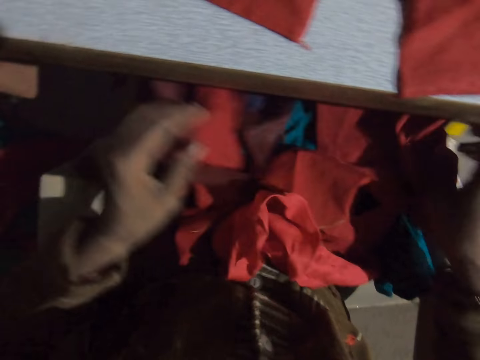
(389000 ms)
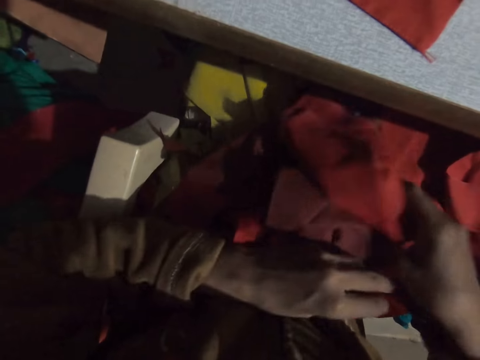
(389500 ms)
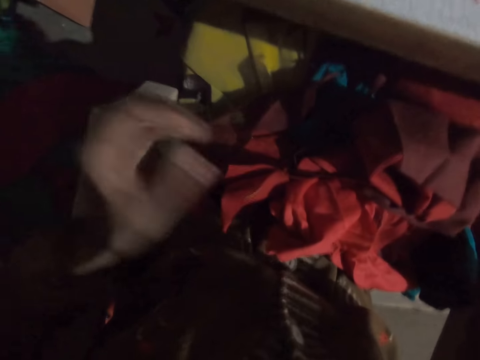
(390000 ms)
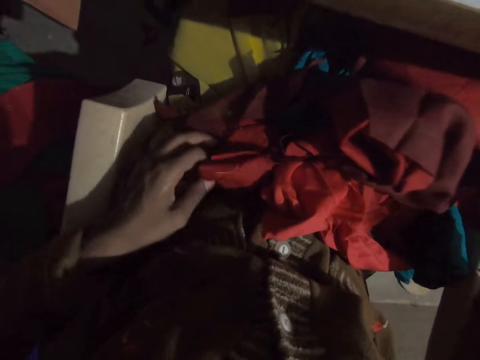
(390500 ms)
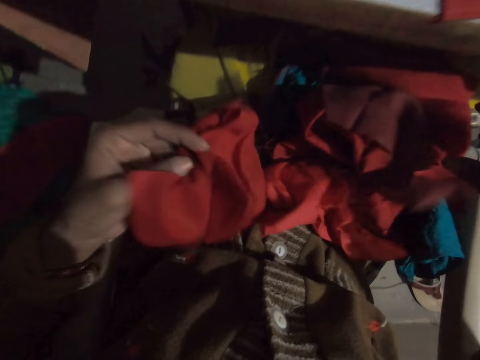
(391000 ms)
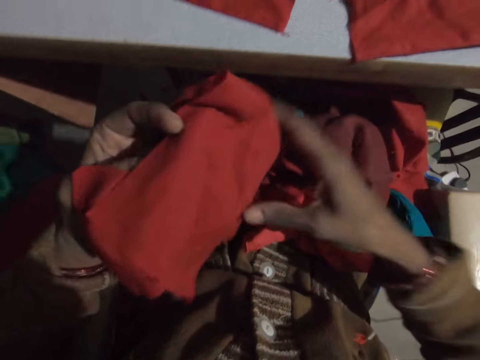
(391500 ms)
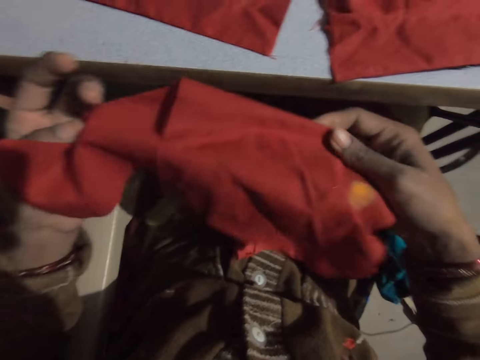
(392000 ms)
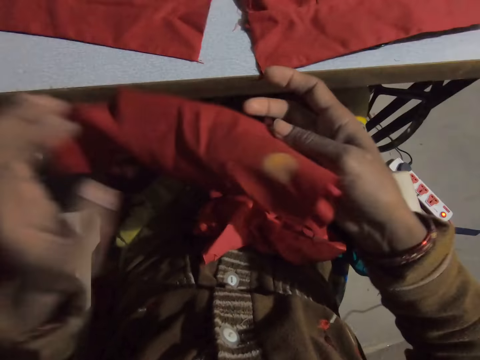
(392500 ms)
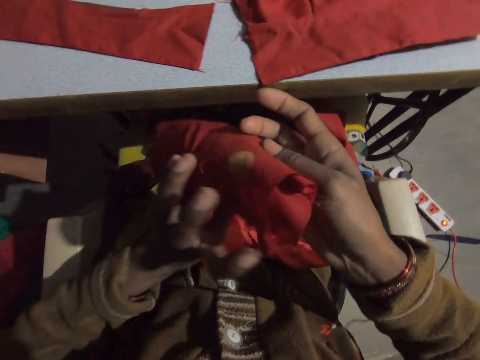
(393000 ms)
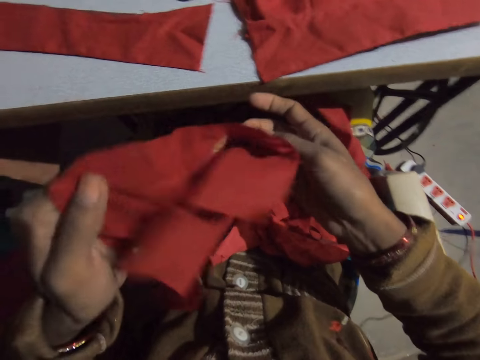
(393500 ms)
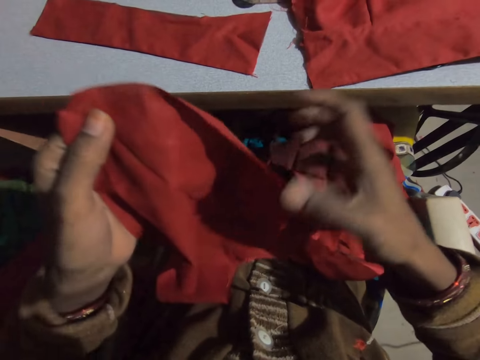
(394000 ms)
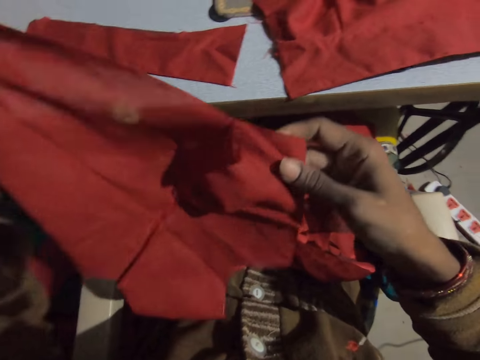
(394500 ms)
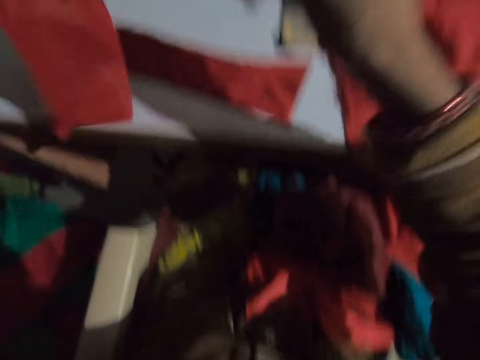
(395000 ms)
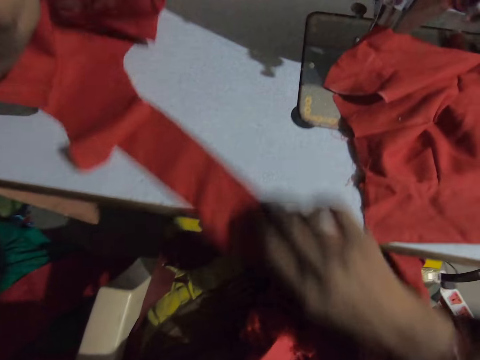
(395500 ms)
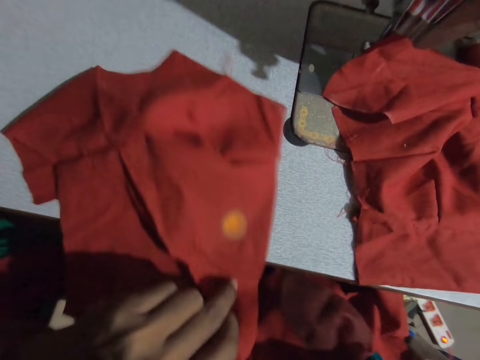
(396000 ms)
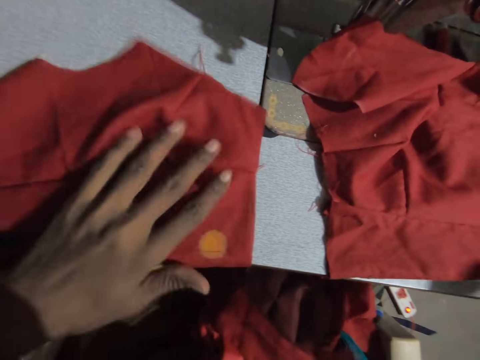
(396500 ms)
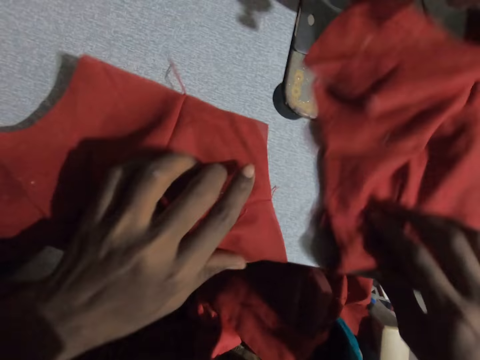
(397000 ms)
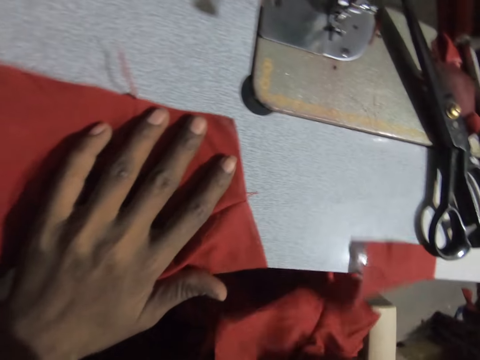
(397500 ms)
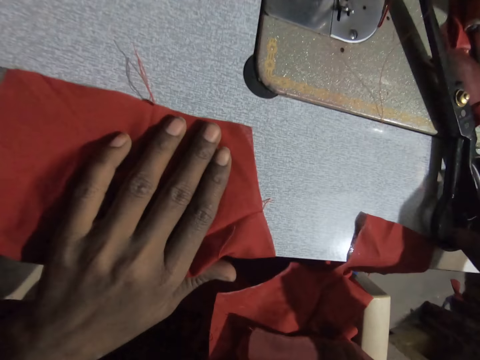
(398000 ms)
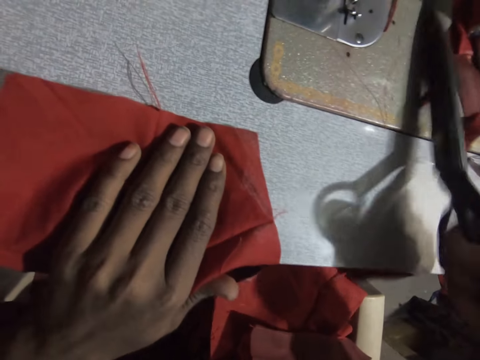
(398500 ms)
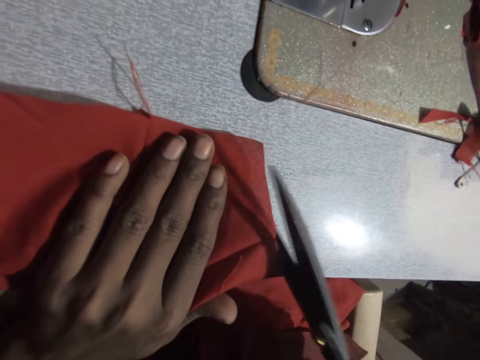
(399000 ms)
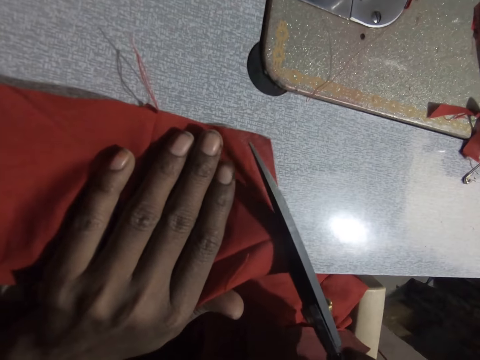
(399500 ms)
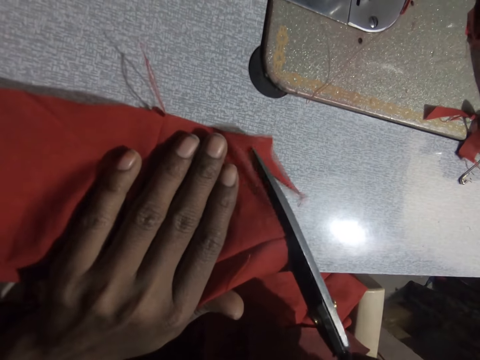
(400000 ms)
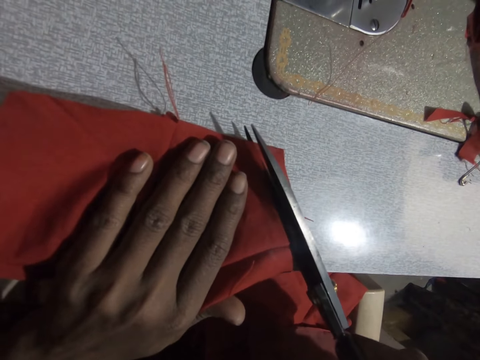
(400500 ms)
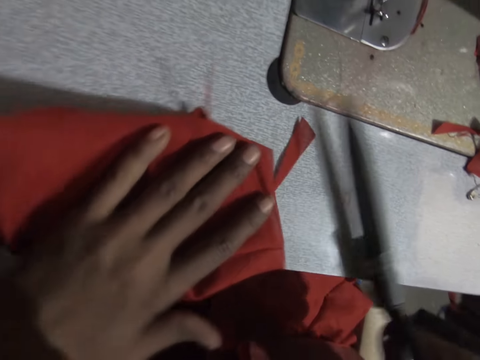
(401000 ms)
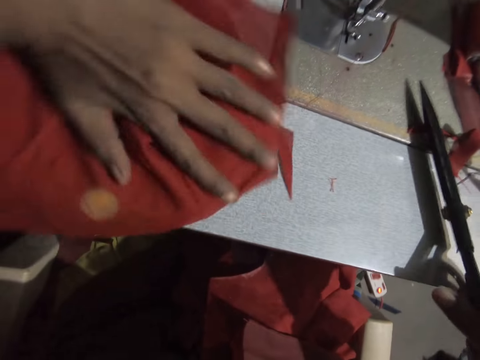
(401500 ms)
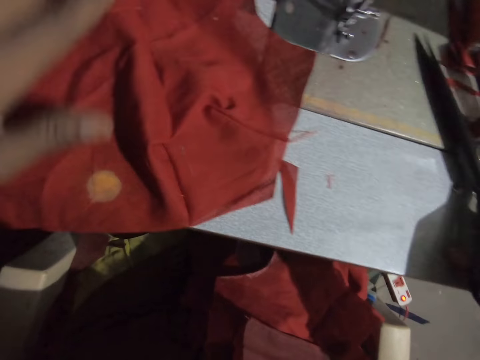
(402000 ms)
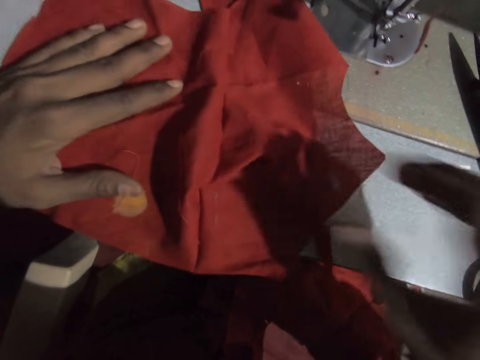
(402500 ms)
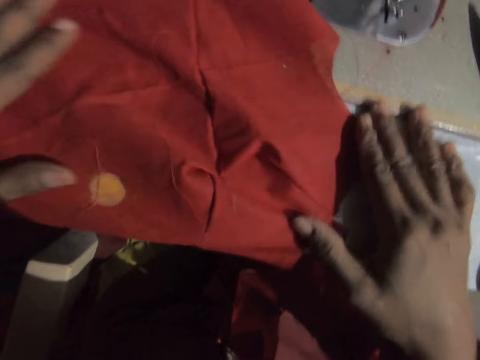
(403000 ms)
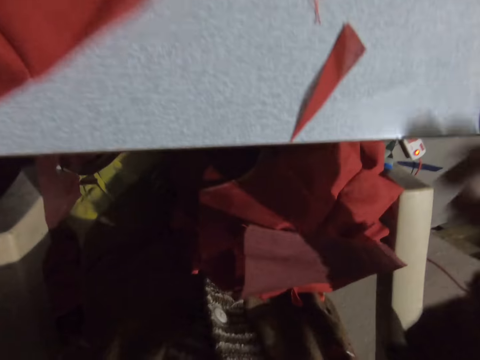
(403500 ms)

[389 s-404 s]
The camera wearer picks up a piece of fabric. He moves the cloth on the sewing machine. He drops the cloth on the sewing machine. He moves the cloth on the sewing machine to his laps. He picks up the scissors on the sewing machine. He cuts the edge of the cloth with the scissors. He adjusts the cloth on the sewing machine. He moves the piece of fabric. He drops the scissors on the sewing machine.

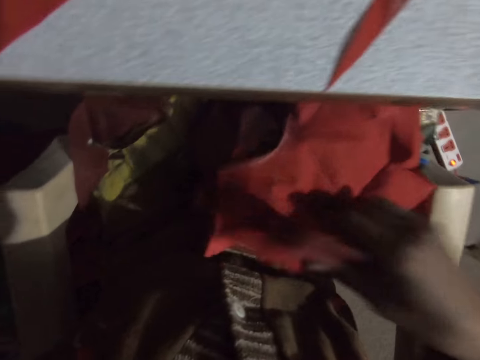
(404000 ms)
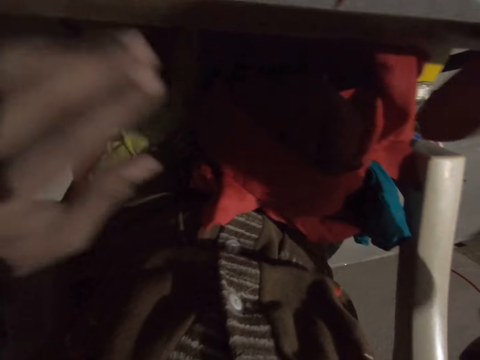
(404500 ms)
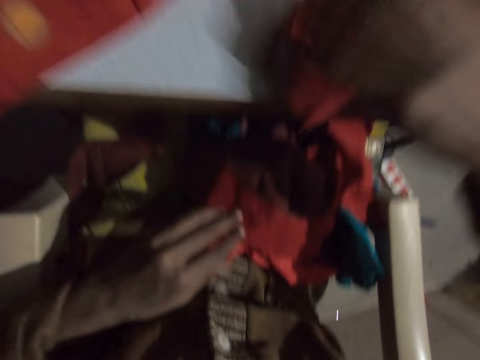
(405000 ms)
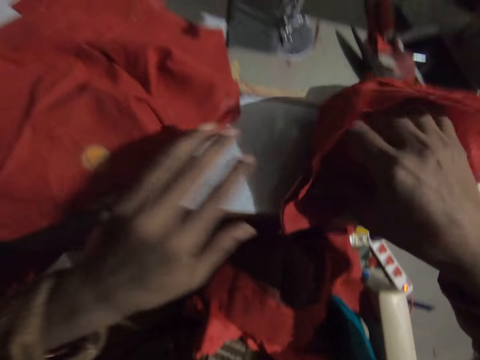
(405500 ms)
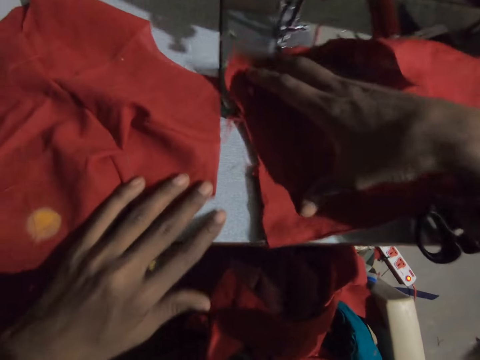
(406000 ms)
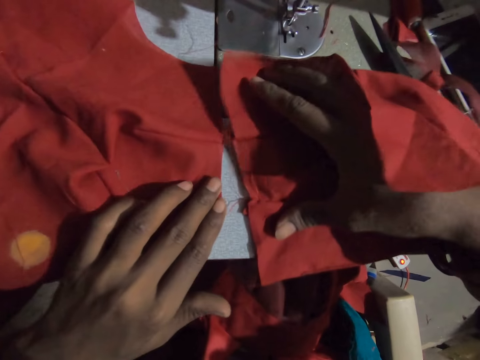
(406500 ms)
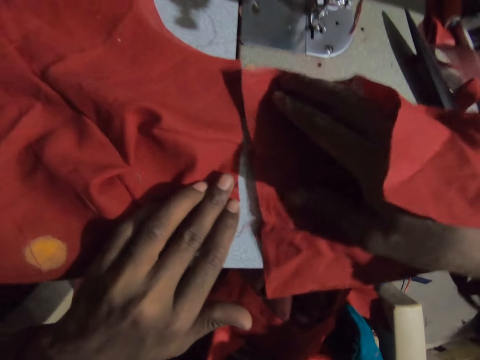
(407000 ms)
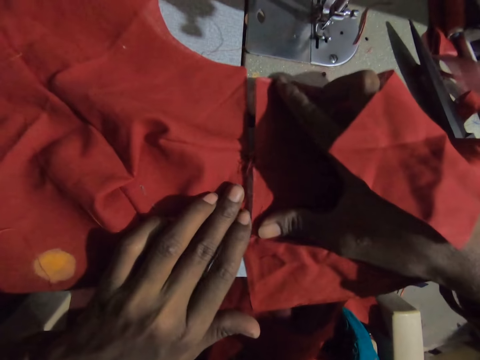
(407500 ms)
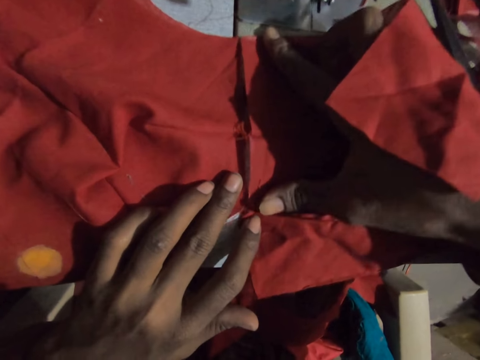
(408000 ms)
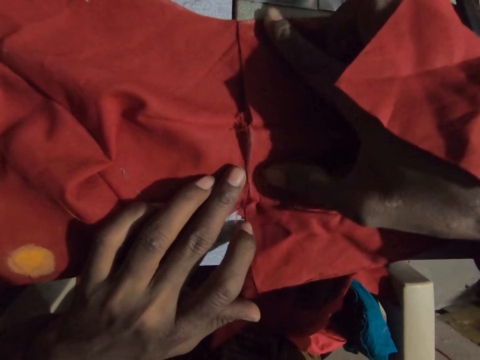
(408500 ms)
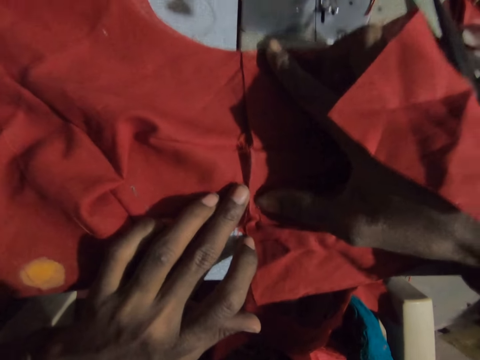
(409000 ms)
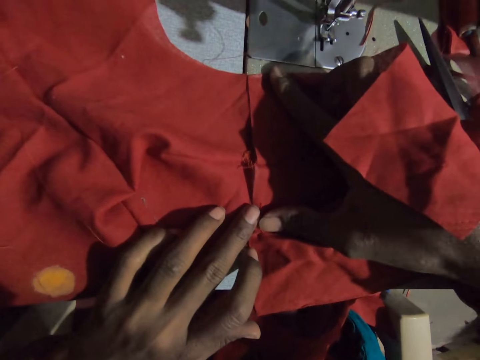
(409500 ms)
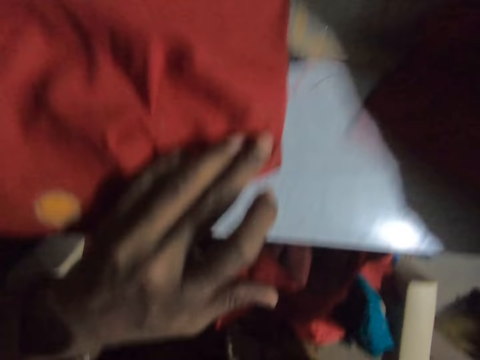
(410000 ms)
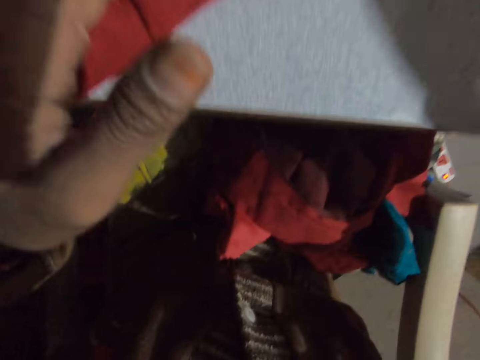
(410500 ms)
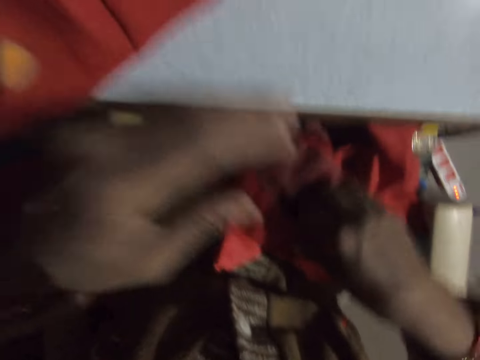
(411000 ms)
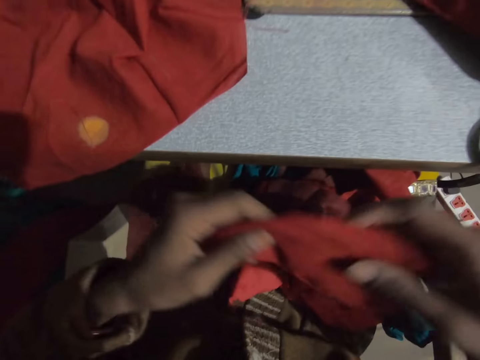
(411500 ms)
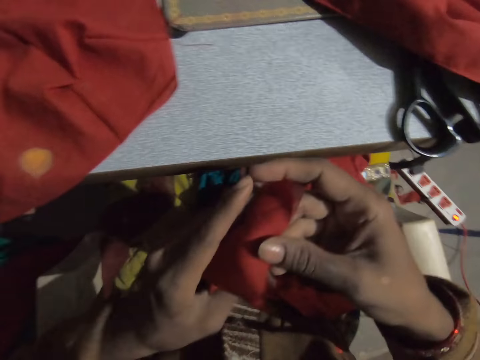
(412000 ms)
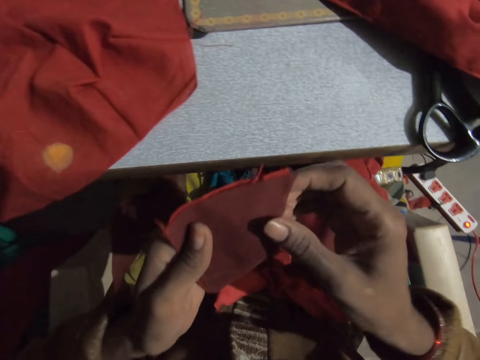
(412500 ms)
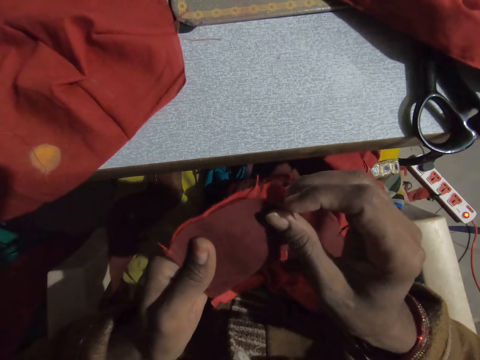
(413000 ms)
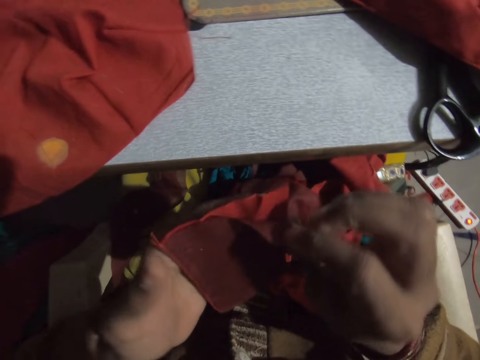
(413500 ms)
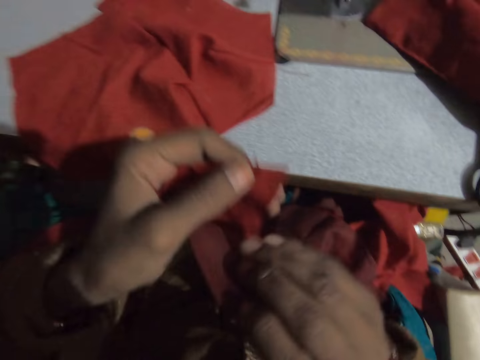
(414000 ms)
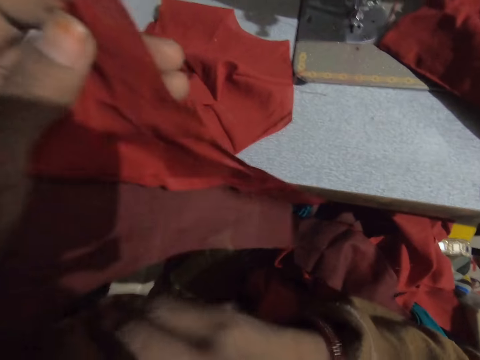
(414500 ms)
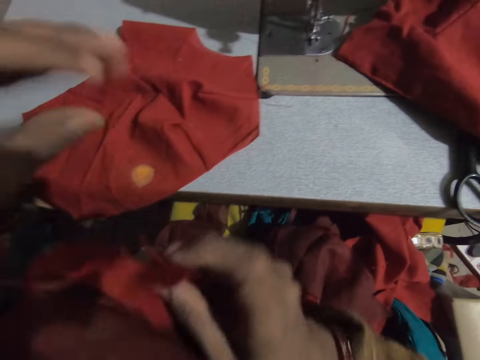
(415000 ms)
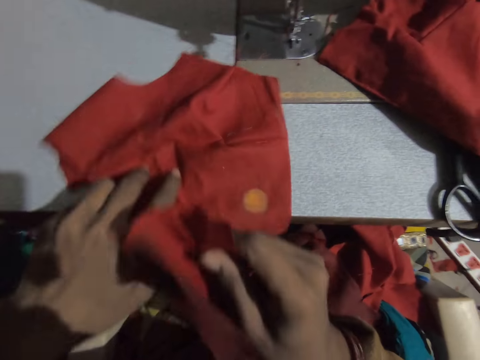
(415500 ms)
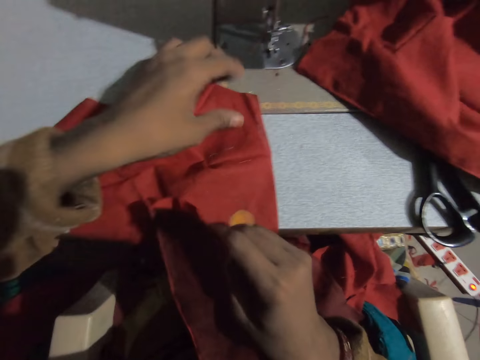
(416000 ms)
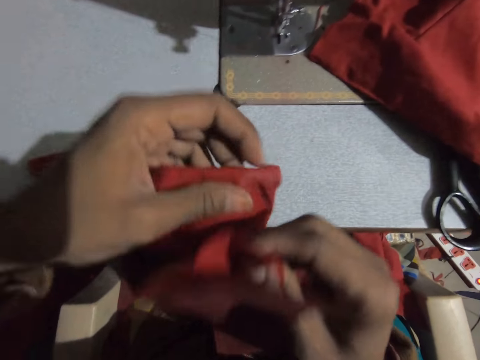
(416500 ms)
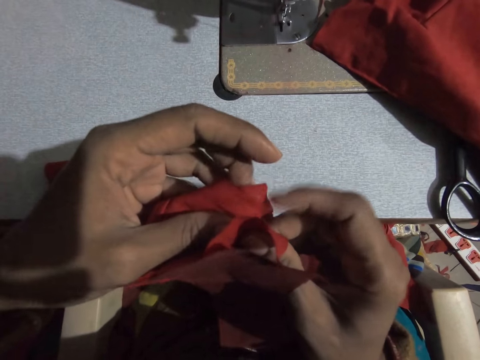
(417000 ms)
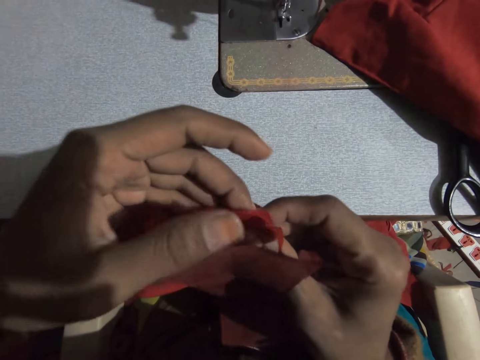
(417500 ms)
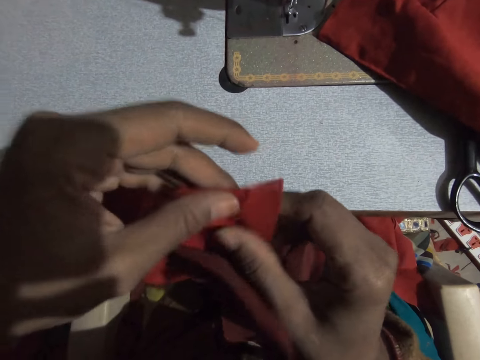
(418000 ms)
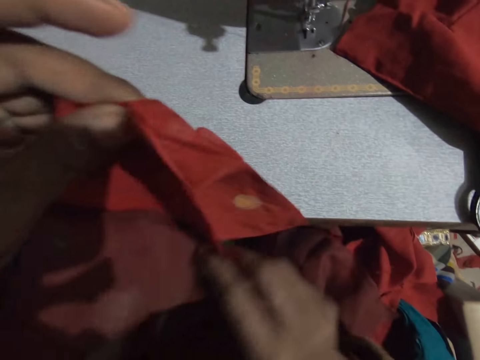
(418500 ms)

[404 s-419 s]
The camera wearer picks the cloth from his laps to the sewing machine. He sets the cloth together on the sewing machine. He picks another cloth from his laps to the sewing machine. He attaches a piece of fabric on another fabric.
